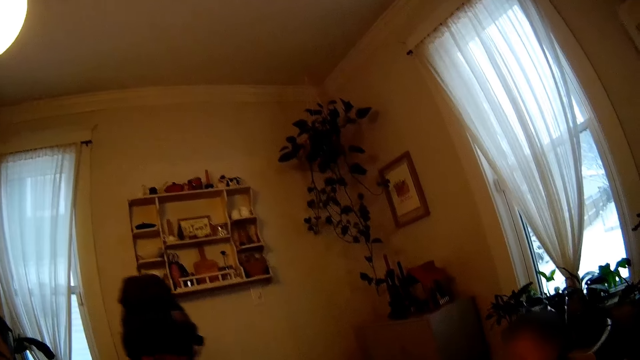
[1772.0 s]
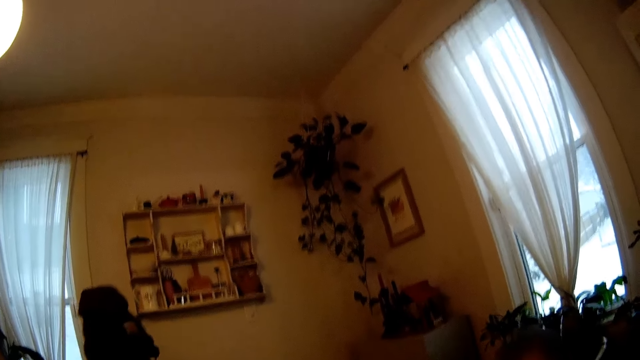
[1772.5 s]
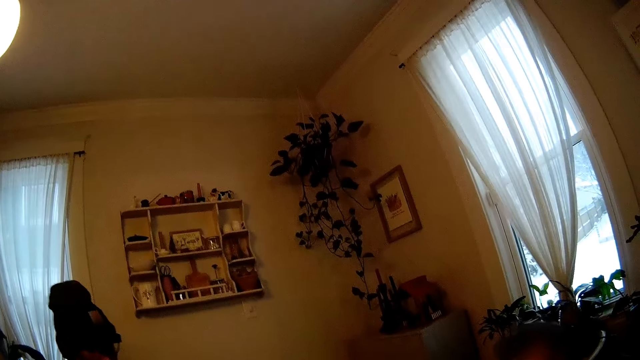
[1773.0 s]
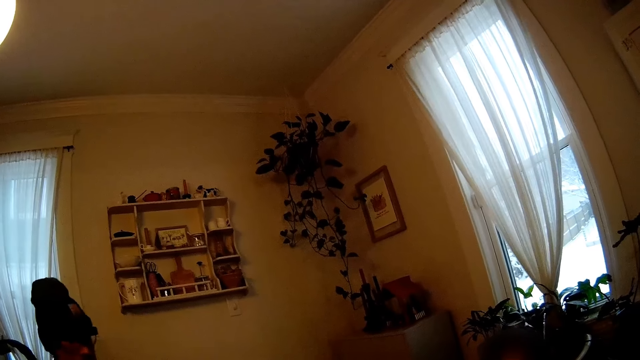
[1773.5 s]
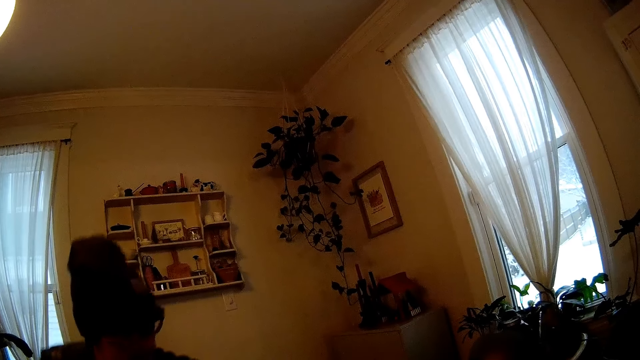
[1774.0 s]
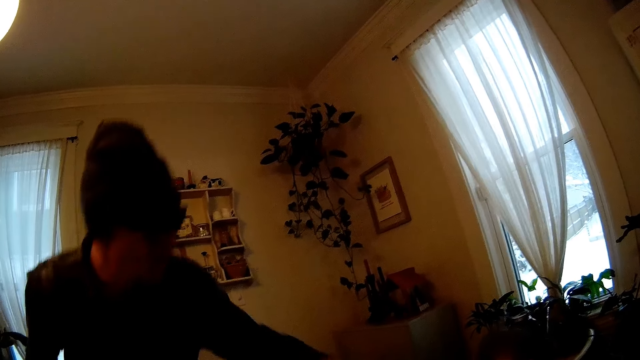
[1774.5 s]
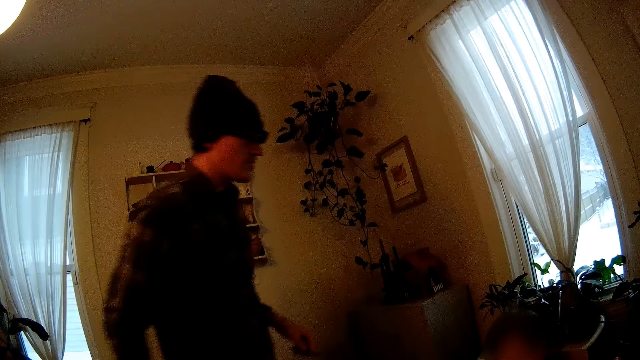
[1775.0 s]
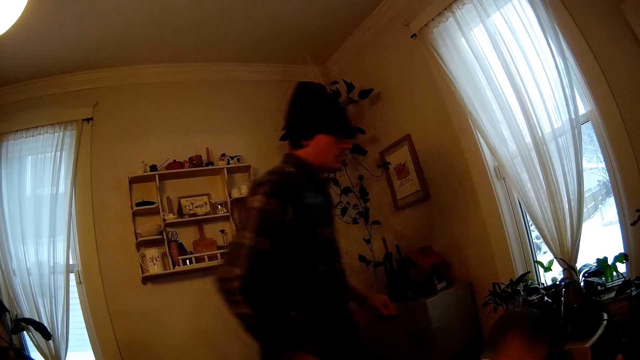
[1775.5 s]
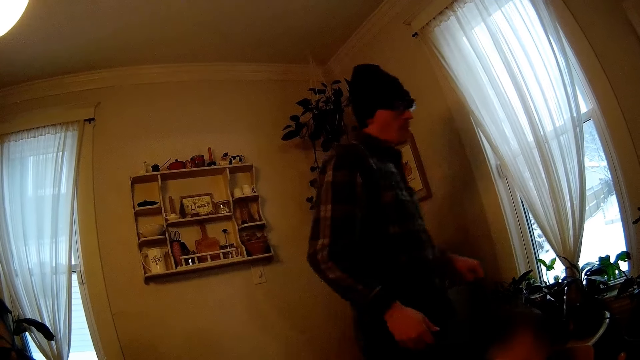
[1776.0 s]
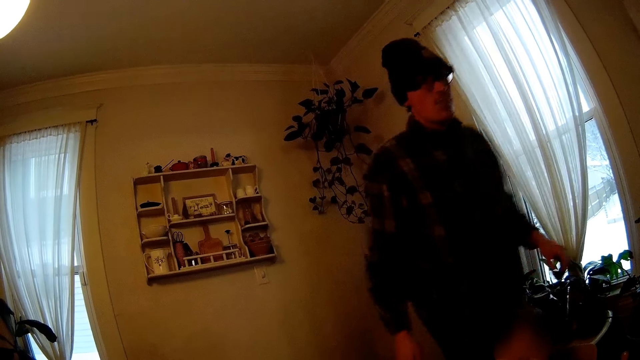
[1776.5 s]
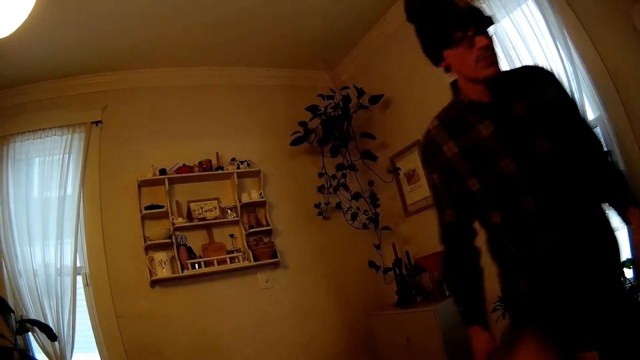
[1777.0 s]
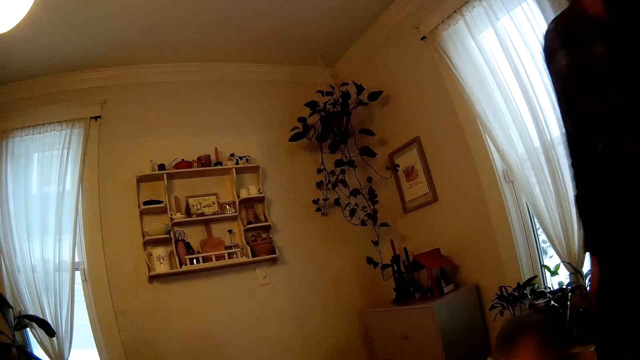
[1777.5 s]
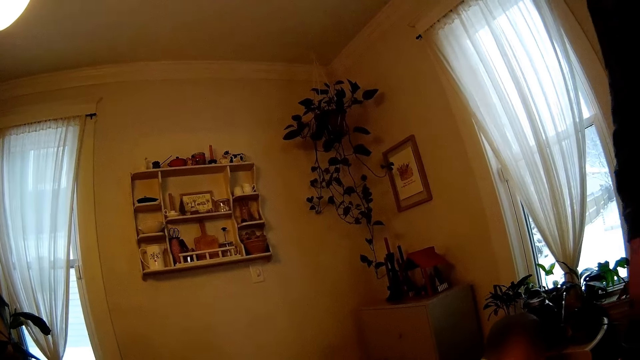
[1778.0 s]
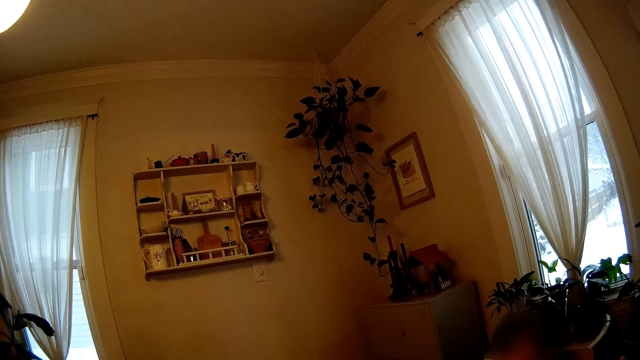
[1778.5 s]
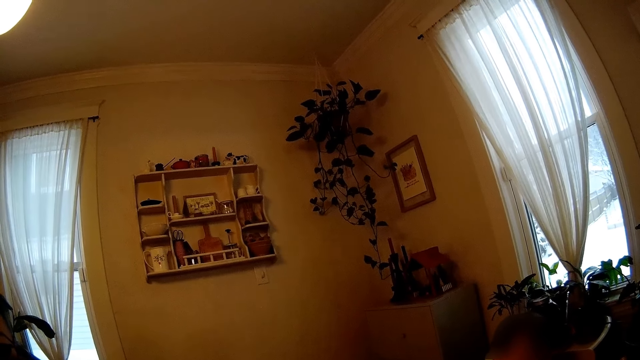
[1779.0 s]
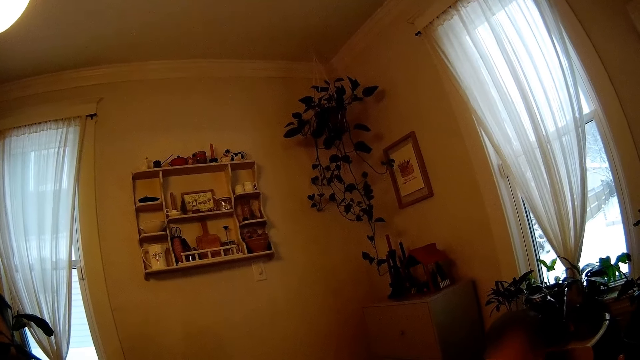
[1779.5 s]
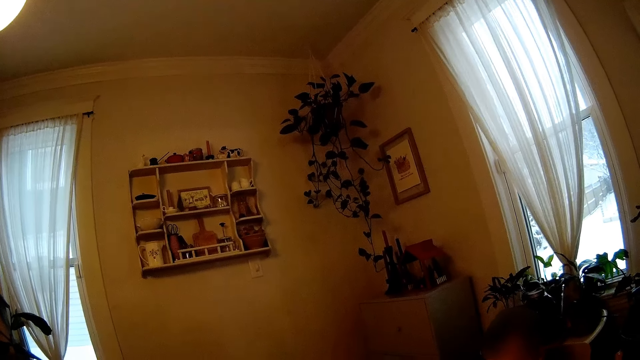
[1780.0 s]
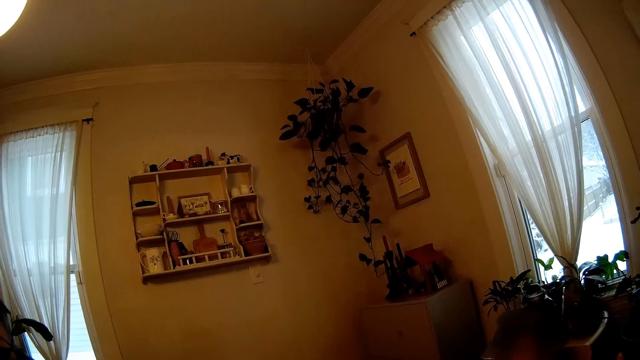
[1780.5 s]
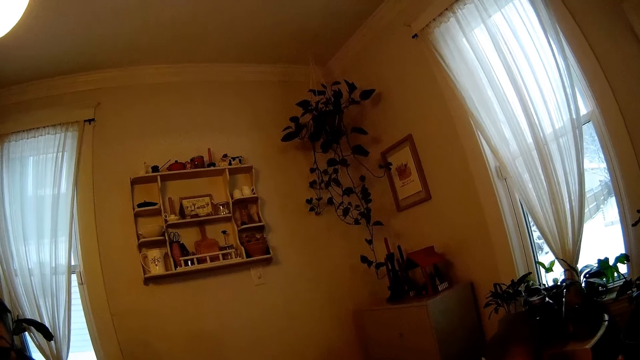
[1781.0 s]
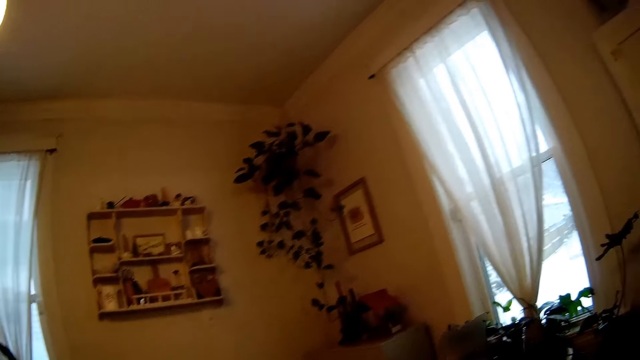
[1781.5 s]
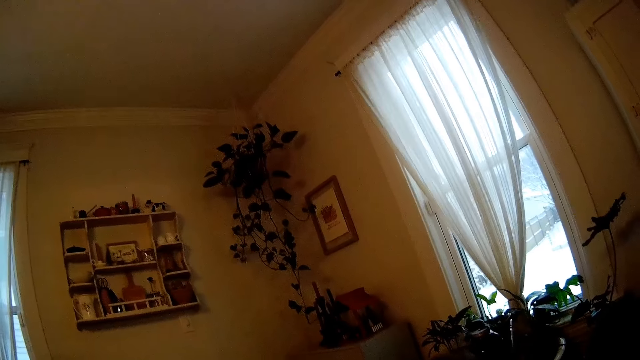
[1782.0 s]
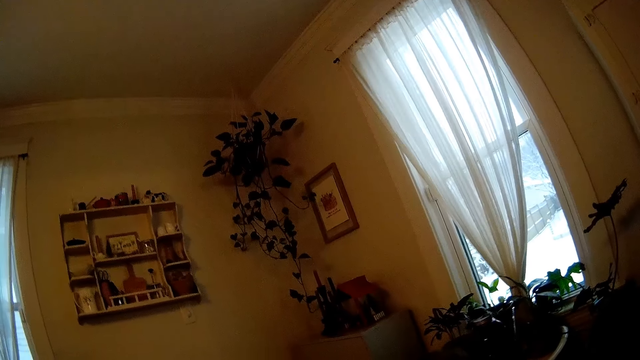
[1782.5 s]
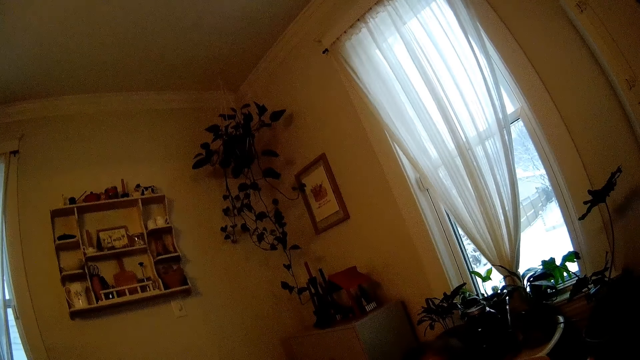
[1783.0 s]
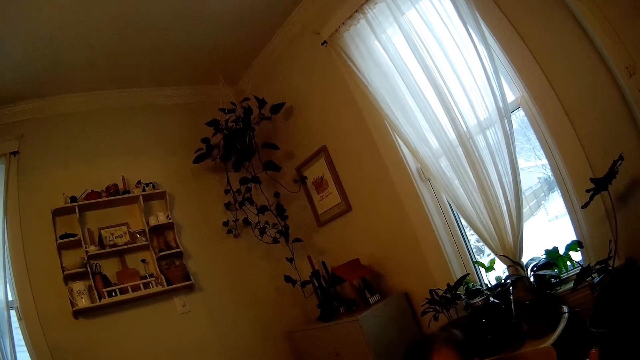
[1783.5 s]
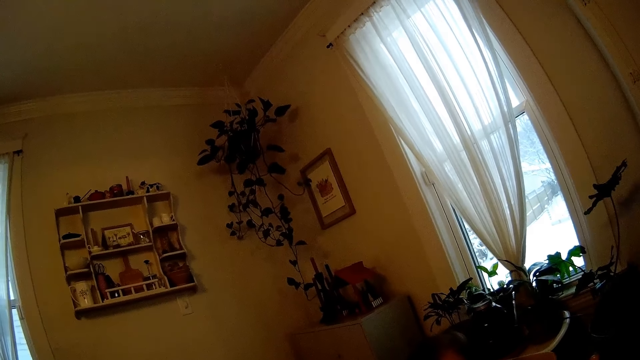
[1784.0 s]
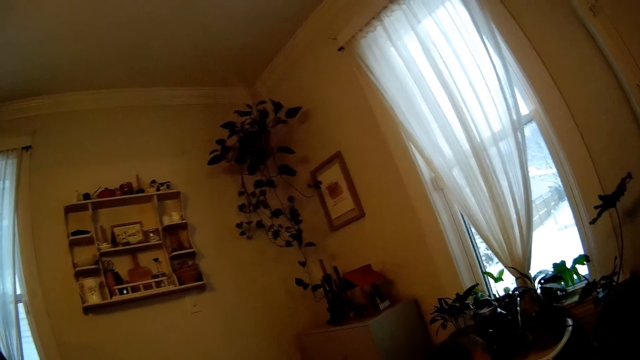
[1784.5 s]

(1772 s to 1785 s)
A man walks around a room. The camera wearer looks around the room. The man walks around the room. The man walks away from the table. The camera wearer looks around the room.

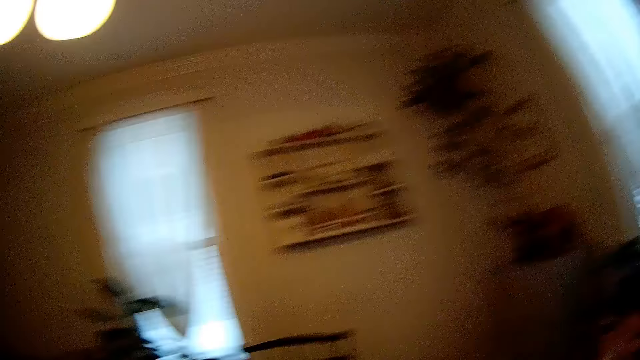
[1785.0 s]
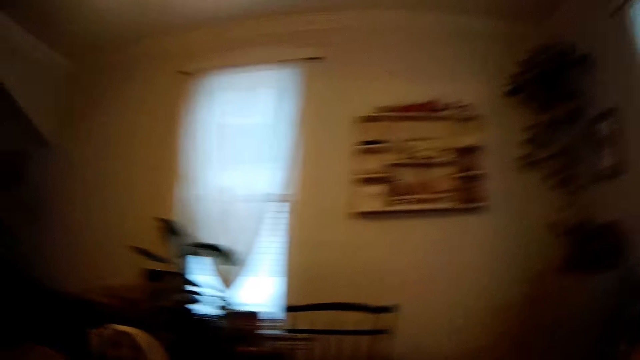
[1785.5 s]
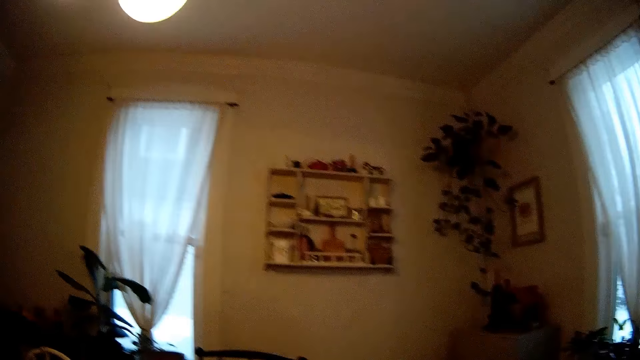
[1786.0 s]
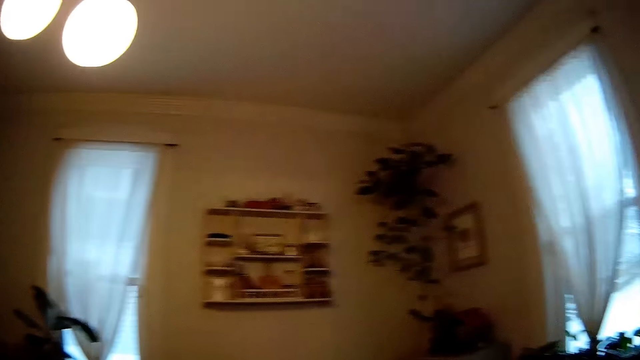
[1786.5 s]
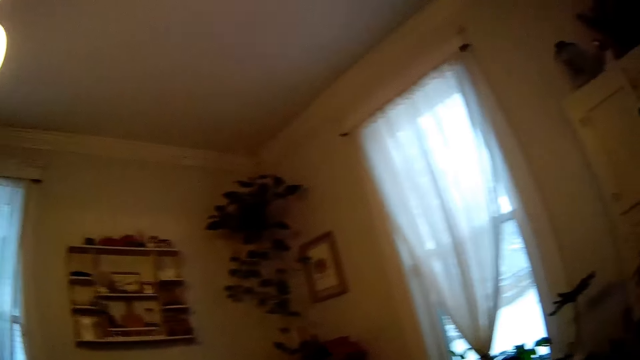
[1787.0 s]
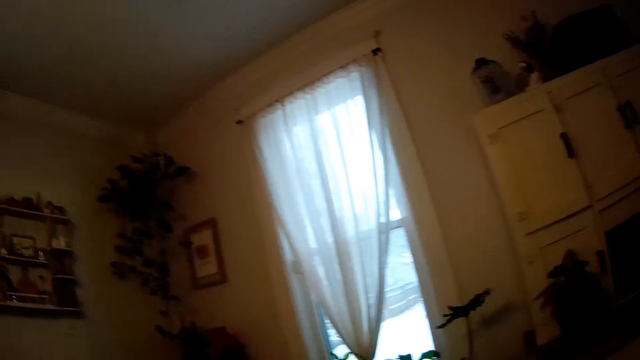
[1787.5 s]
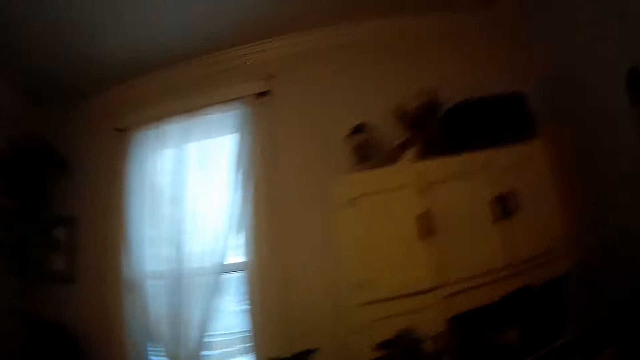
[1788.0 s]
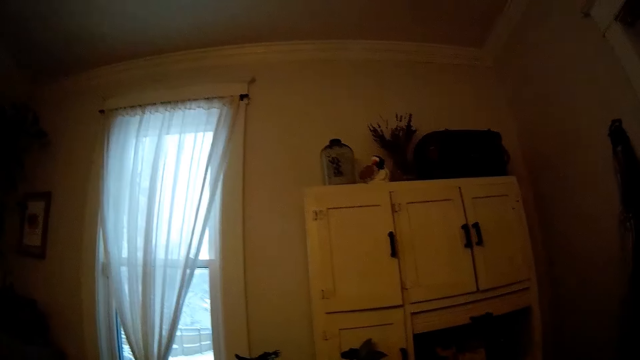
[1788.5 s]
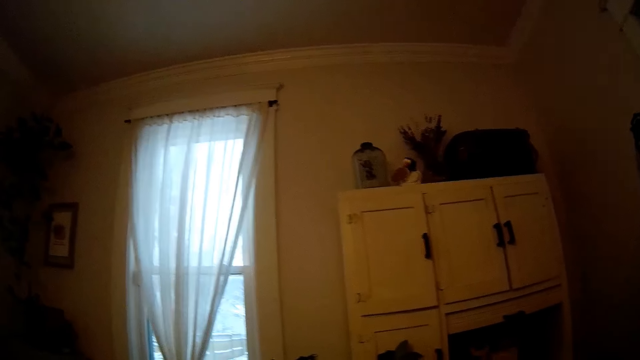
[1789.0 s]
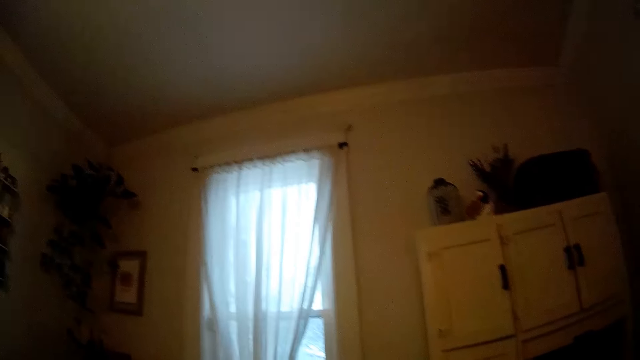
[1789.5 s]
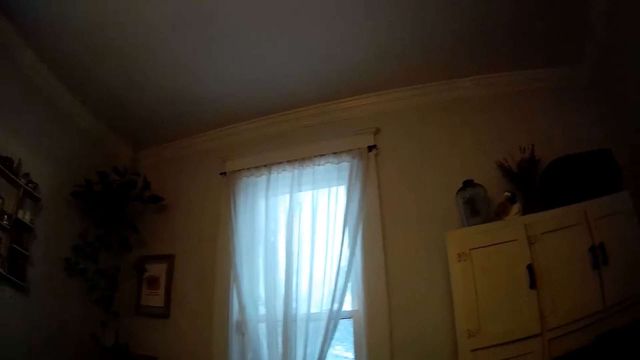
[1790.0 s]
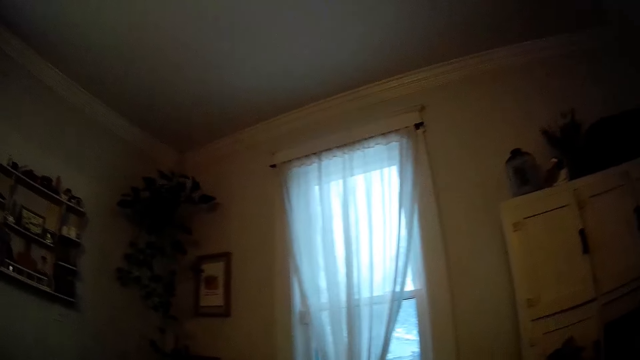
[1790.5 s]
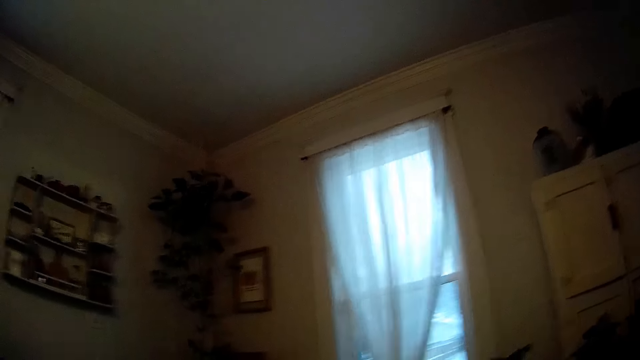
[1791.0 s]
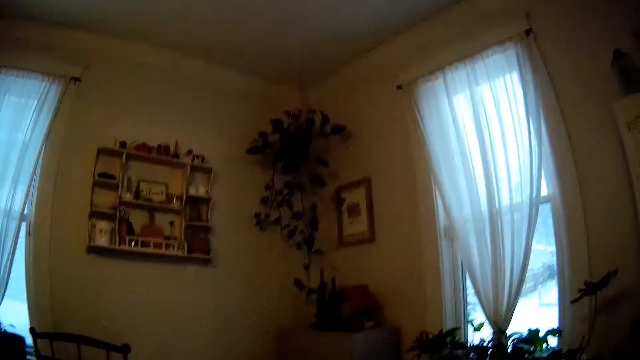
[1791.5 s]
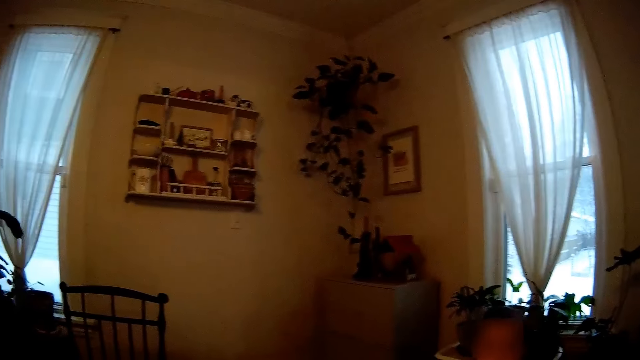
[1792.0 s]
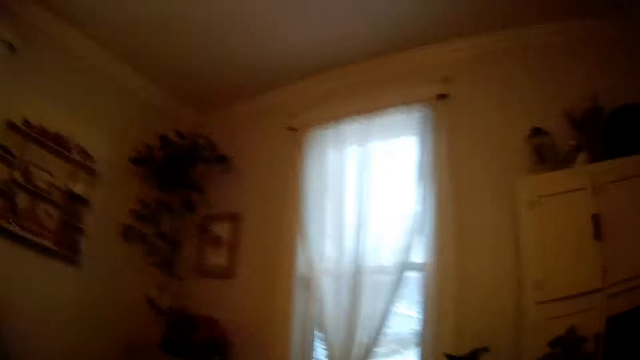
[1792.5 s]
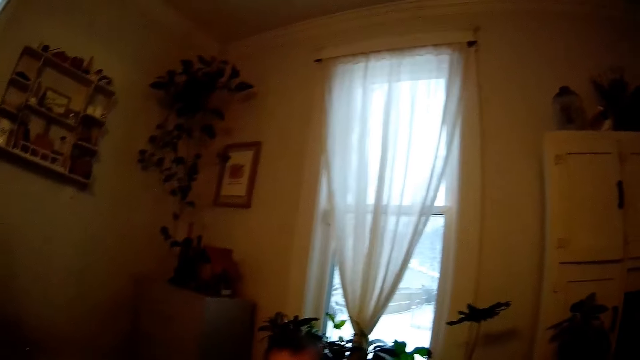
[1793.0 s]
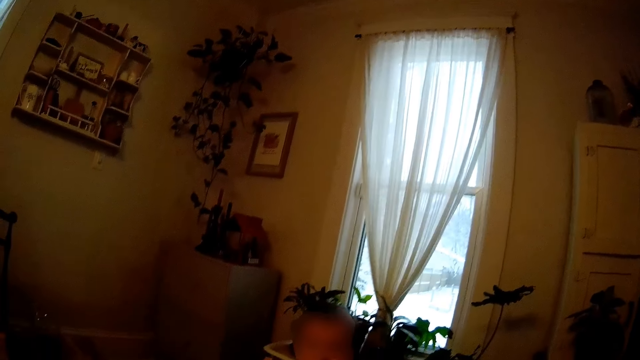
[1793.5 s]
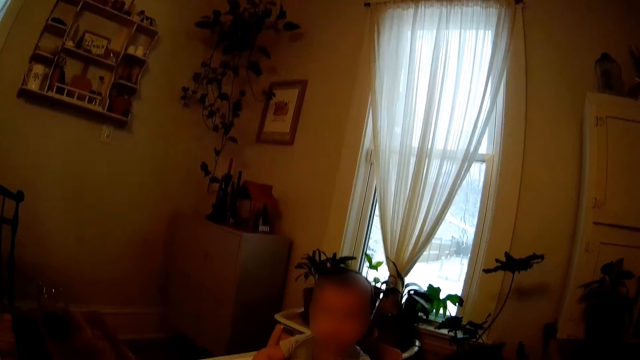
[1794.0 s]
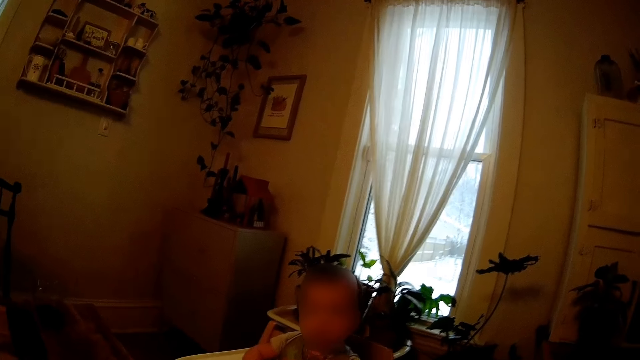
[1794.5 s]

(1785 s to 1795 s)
The camera wearer converses with the man. They talk to the baby.
